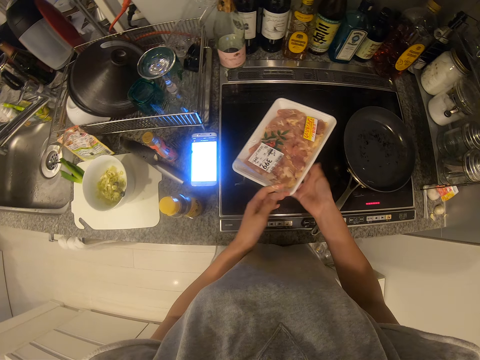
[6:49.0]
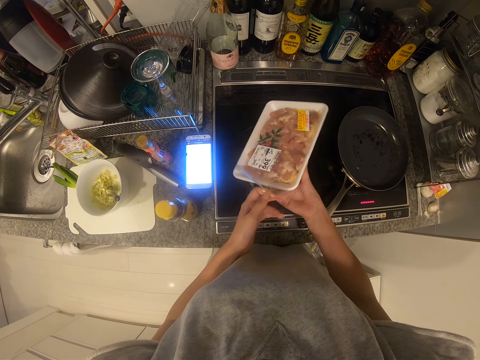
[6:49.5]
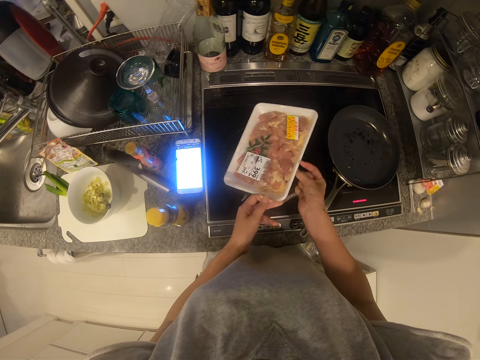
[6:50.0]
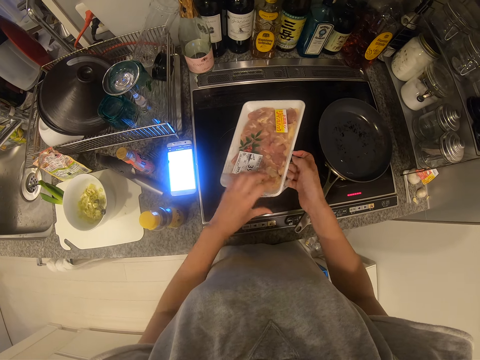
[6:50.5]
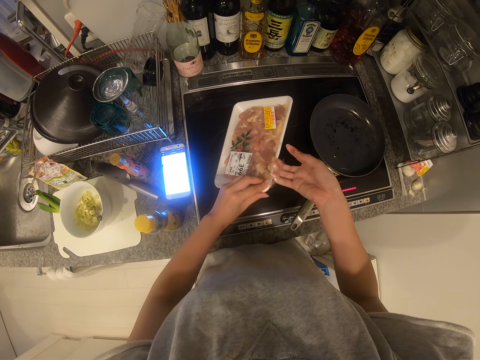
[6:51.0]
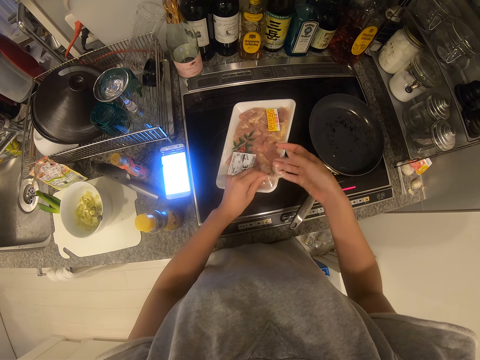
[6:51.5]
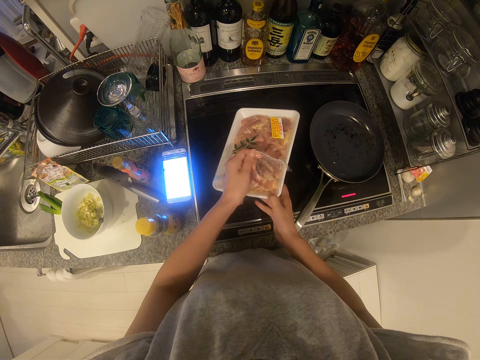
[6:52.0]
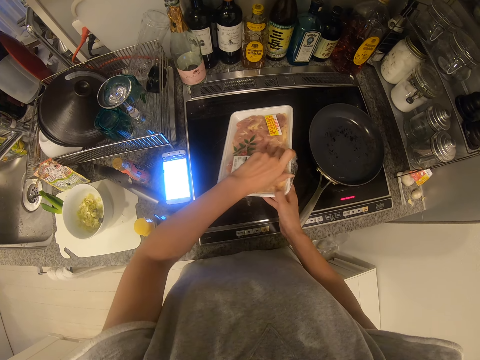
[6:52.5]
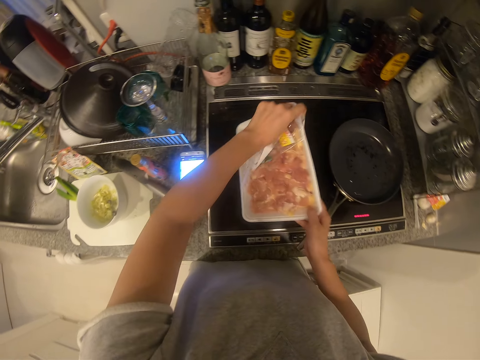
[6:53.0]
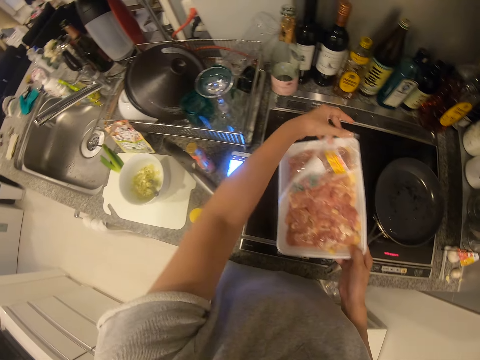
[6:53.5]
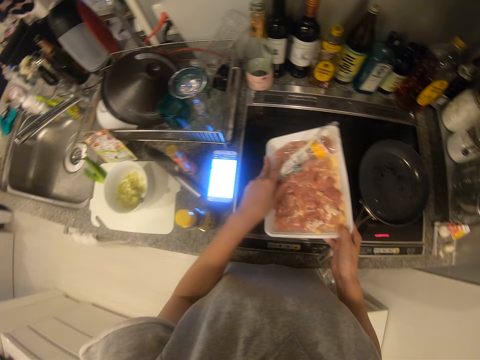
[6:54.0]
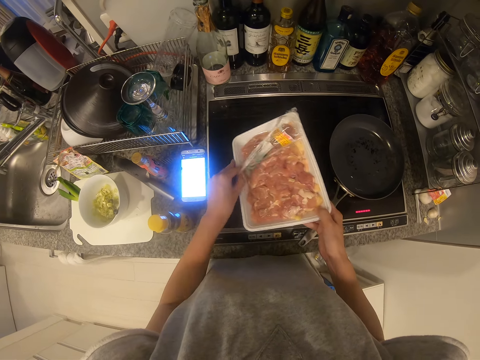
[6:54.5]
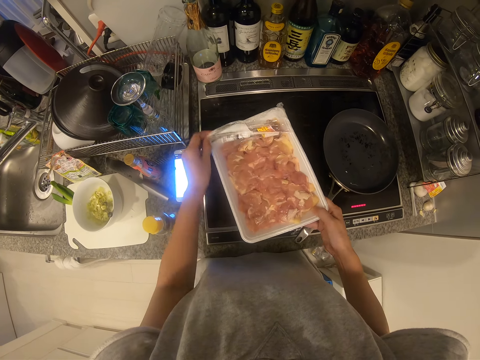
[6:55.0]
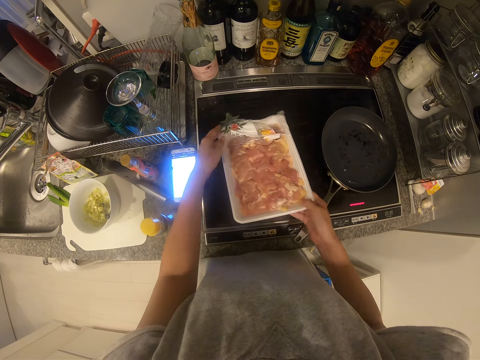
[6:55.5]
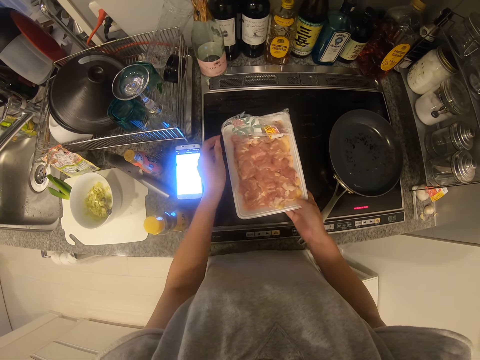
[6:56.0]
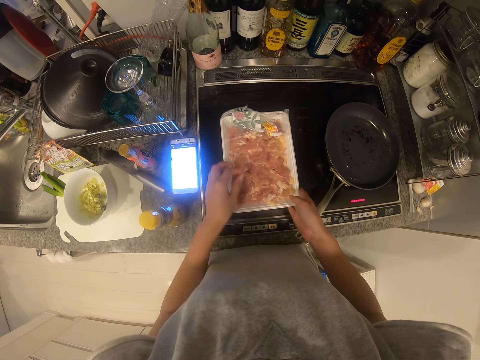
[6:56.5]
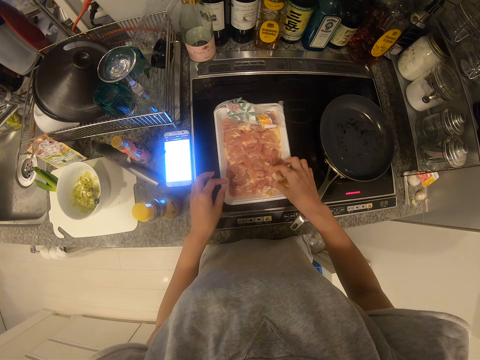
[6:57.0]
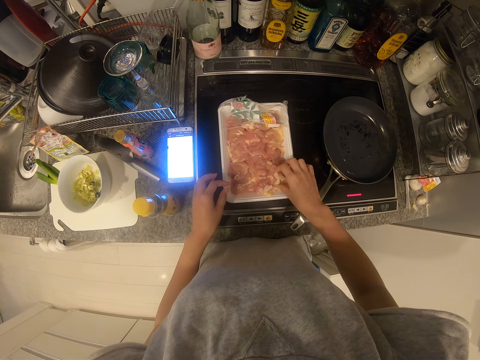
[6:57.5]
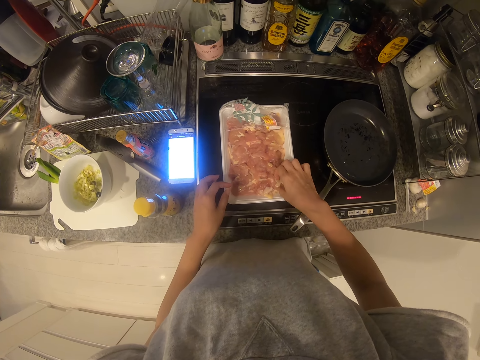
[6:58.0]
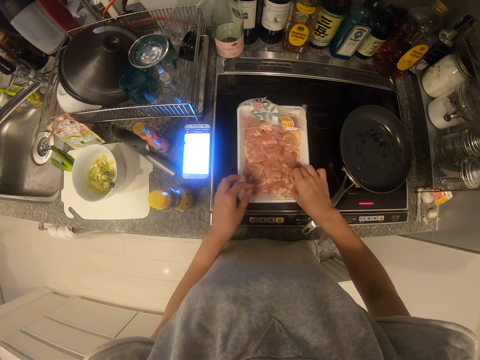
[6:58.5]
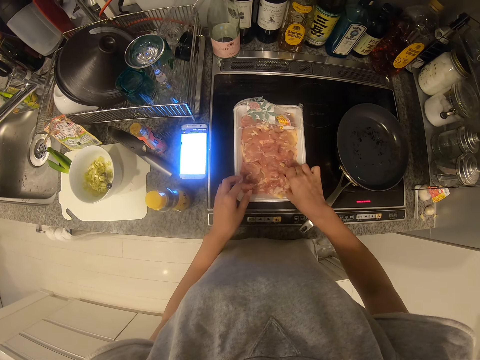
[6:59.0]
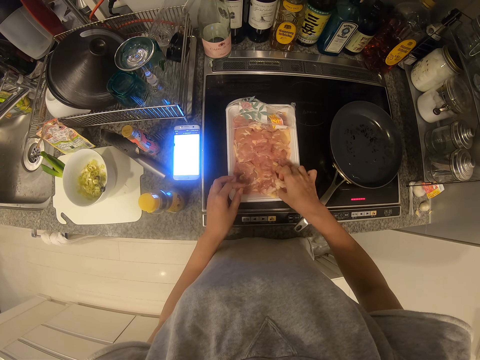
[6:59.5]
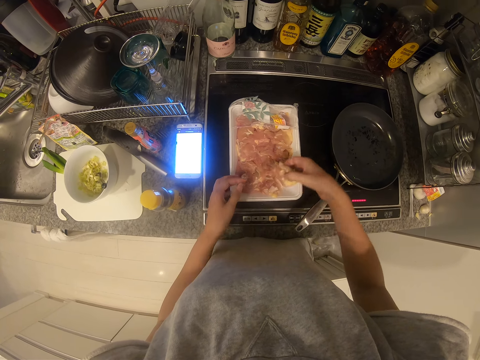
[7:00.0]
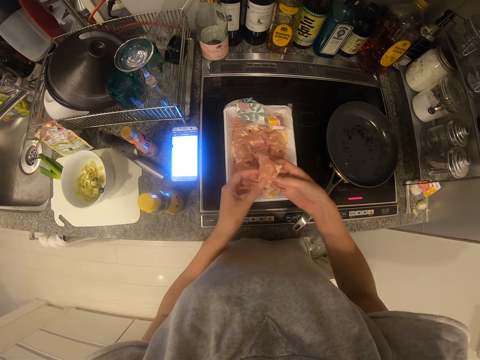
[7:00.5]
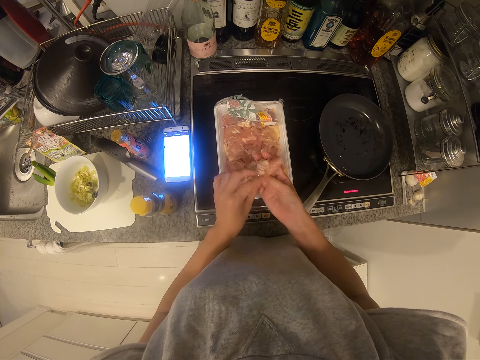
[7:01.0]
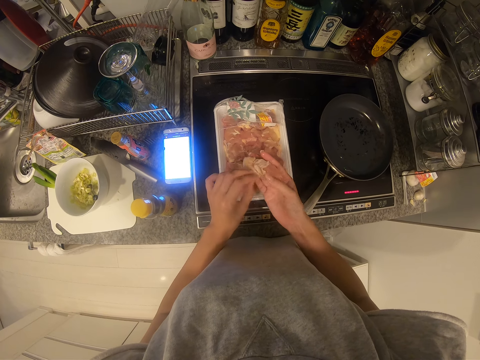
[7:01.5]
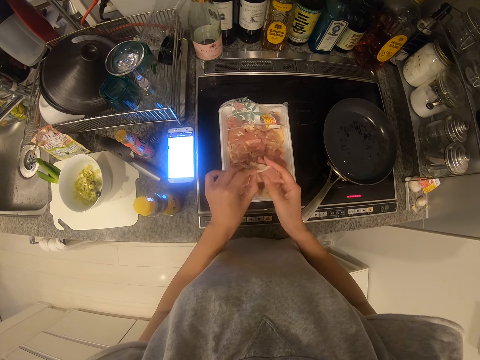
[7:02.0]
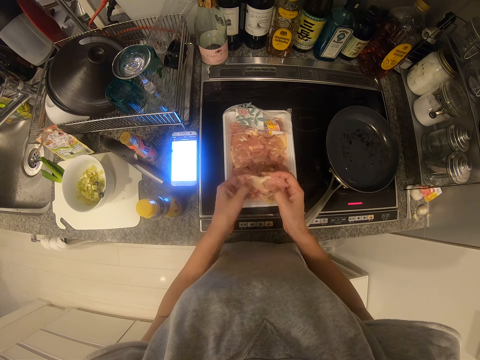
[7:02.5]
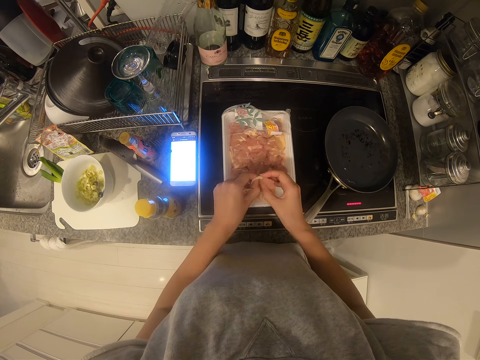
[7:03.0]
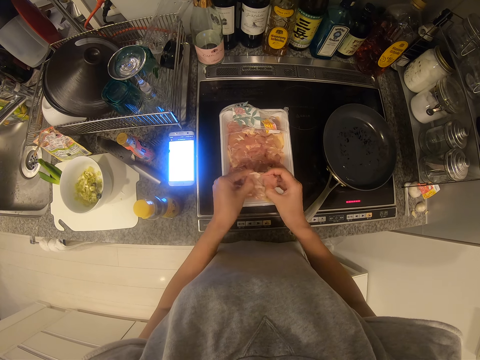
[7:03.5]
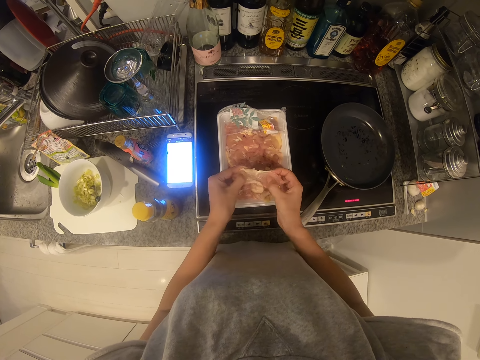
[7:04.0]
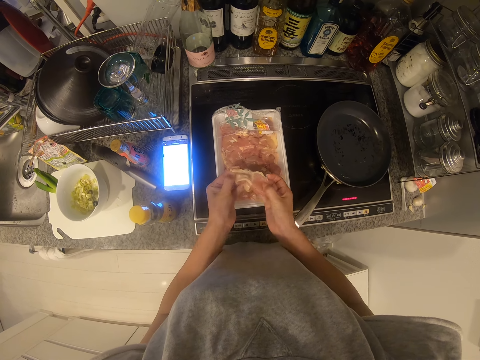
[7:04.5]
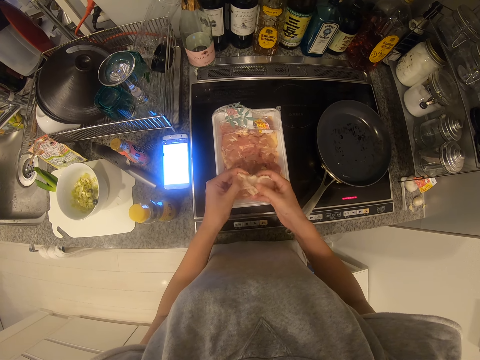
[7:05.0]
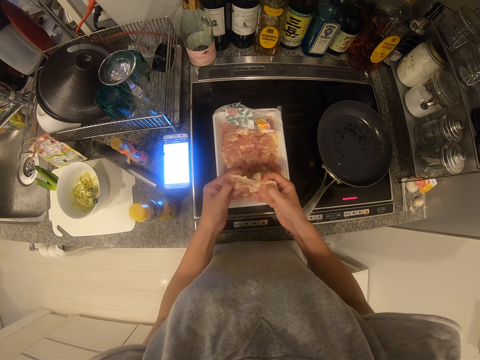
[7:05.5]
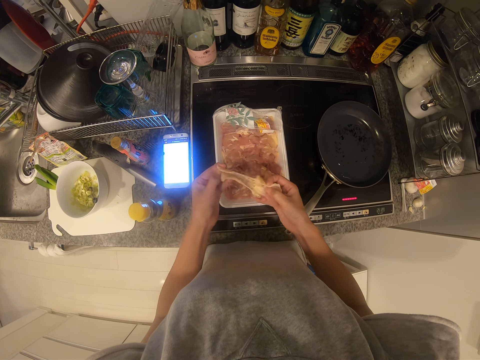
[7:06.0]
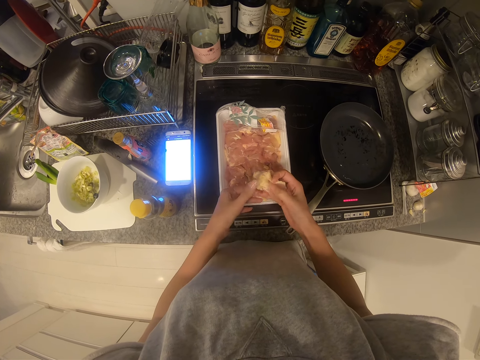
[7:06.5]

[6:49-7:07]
The camera wearer drops the pack on the cooker. They pick up the piece of meat from the pack. They remove the fatty layer or unwanted part from the meat.

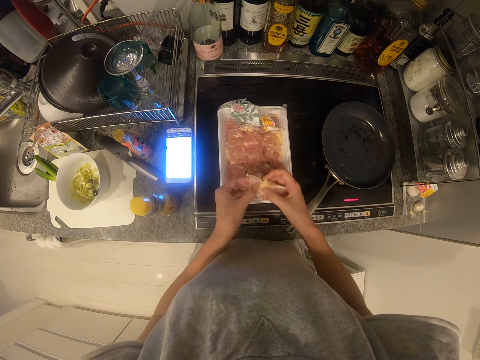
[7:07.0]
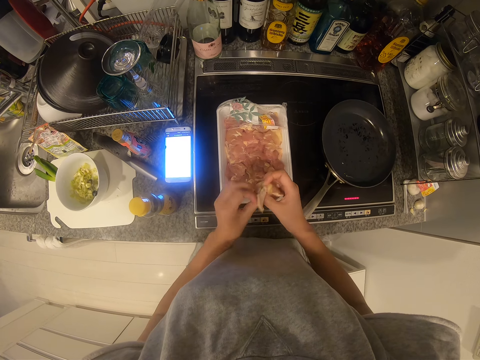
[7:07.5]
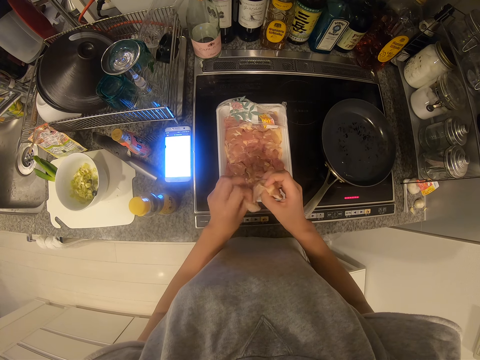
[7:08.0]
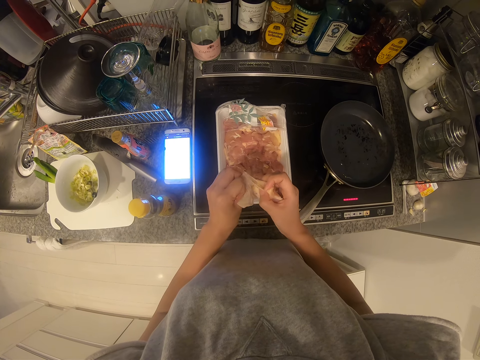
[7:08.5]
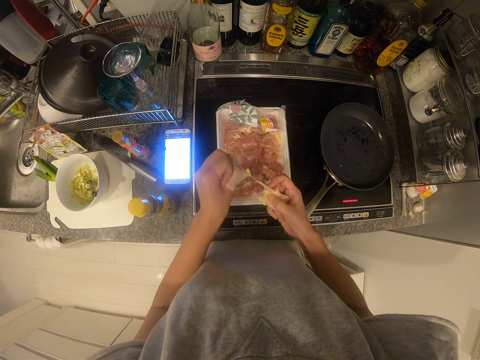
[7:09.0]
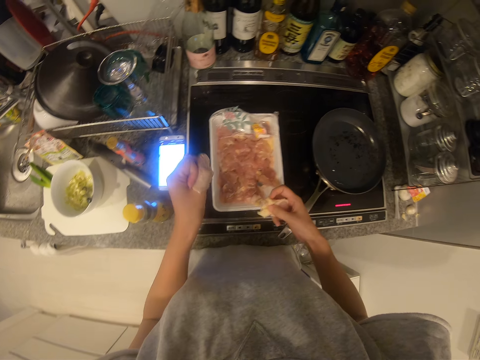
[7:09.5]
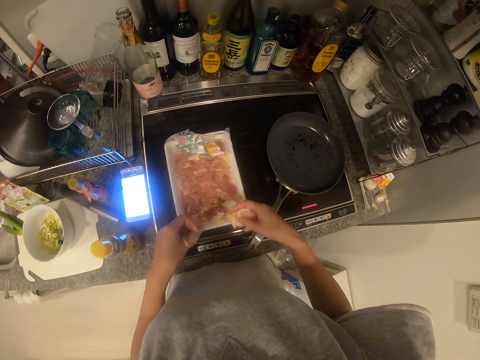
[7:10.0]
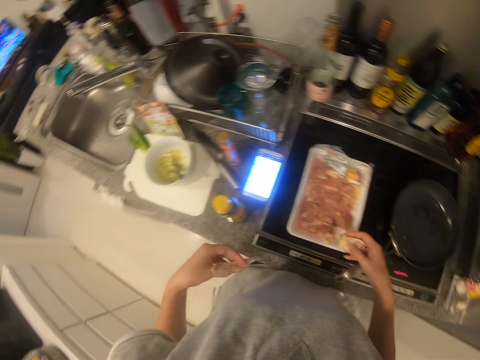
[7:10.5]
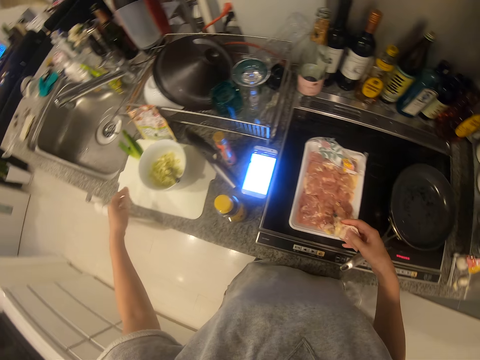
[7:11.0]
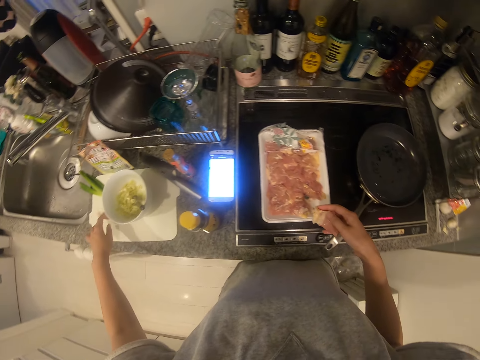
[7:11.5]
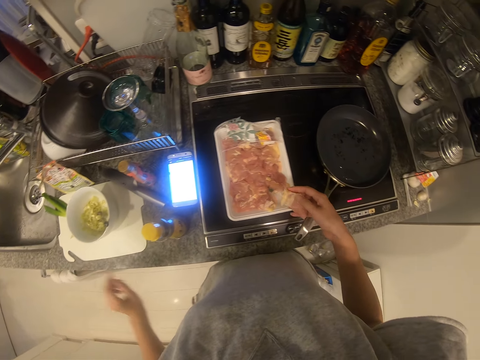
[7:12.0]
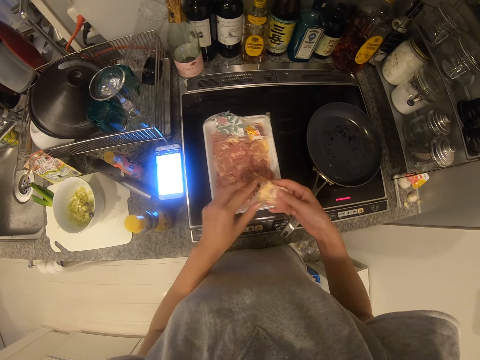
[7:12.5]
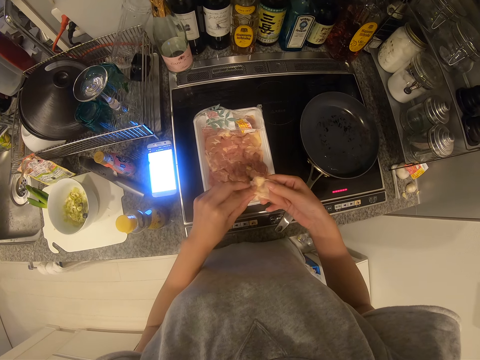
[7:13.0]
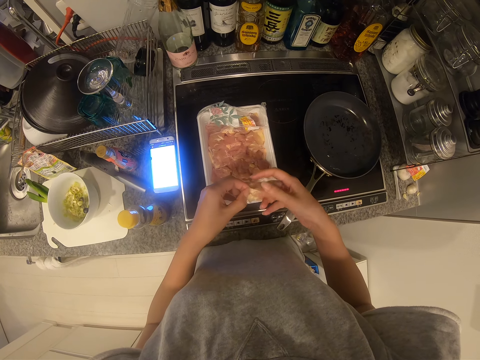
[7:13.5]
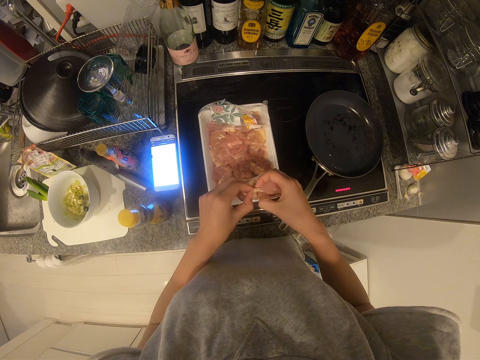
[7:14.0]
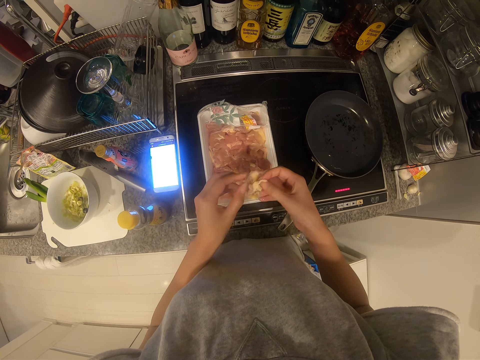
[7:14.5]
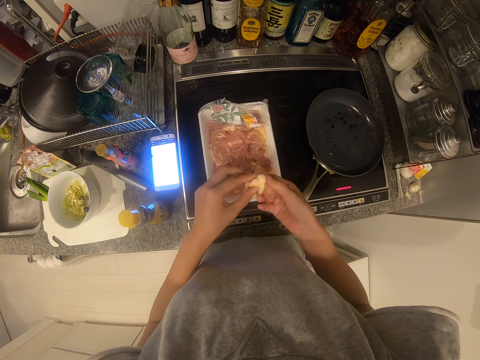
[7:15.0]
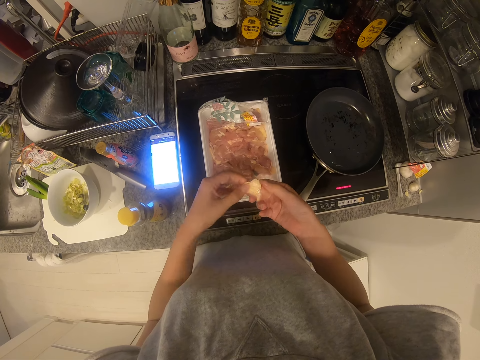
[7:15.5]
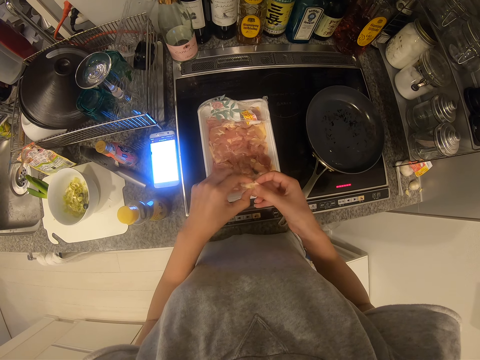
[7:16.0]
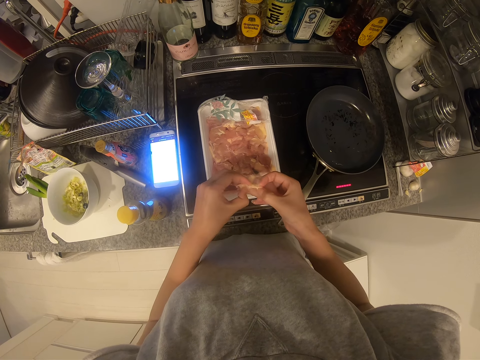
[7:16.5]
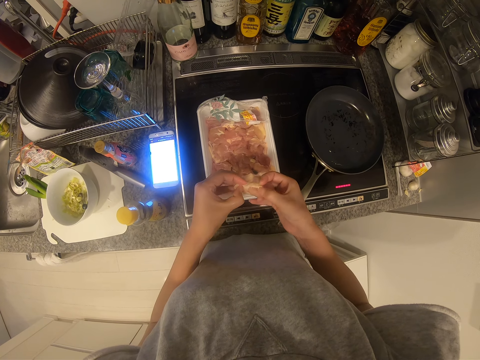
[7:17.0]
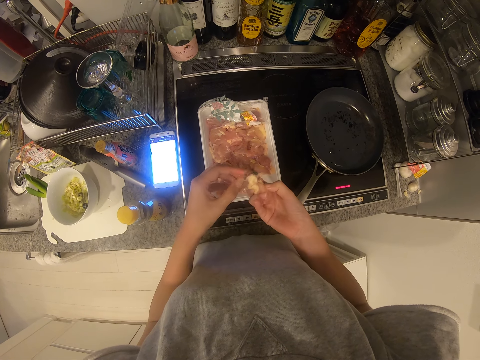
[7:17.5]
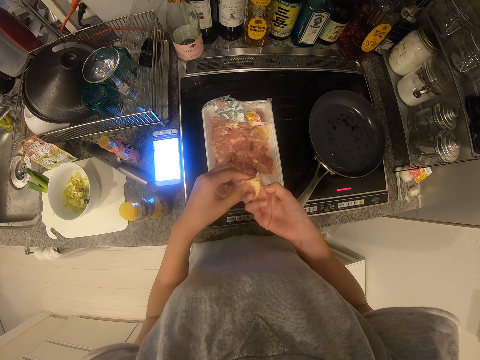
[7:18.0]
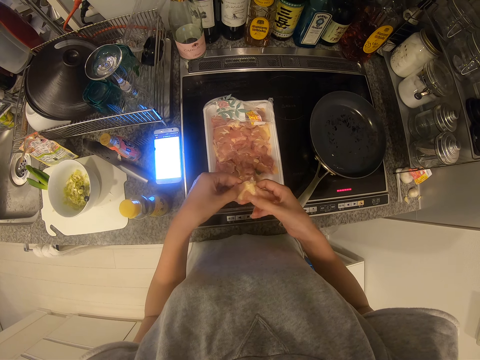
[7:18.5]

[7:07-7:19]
The camera wearer drops the unwanted part of the meat on a tray or chopping board. They tear an unwanted part of the meat.
